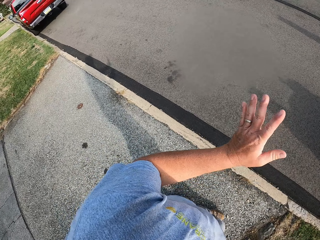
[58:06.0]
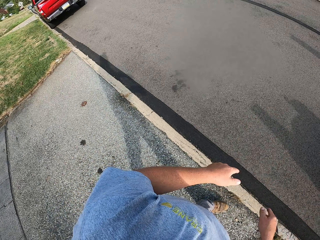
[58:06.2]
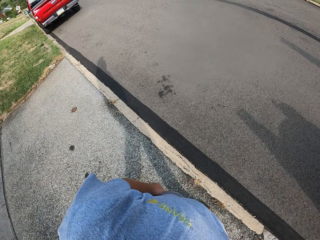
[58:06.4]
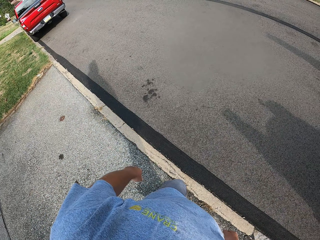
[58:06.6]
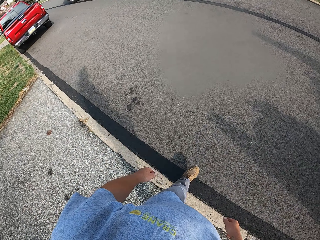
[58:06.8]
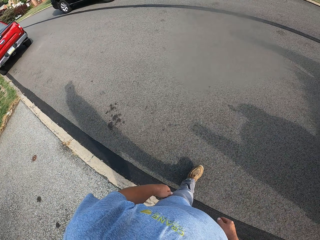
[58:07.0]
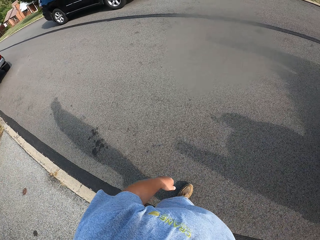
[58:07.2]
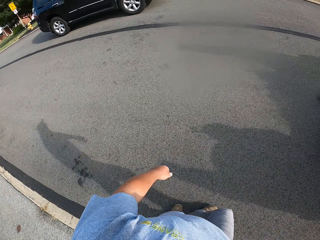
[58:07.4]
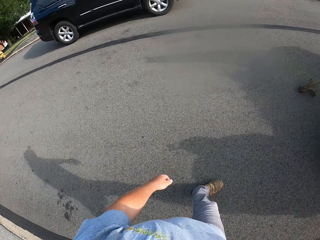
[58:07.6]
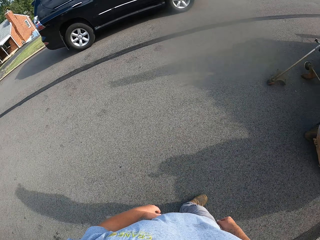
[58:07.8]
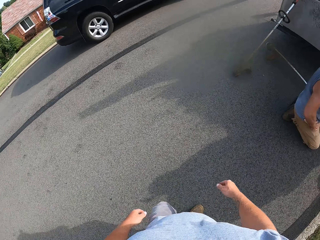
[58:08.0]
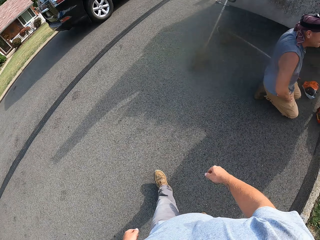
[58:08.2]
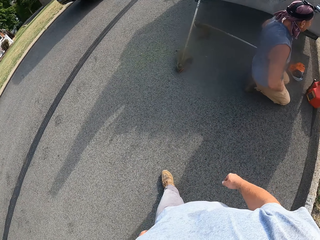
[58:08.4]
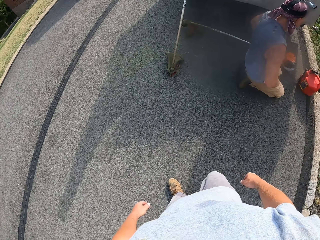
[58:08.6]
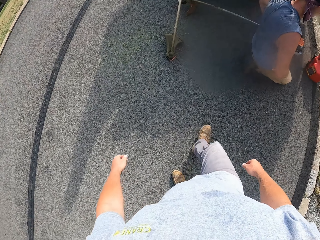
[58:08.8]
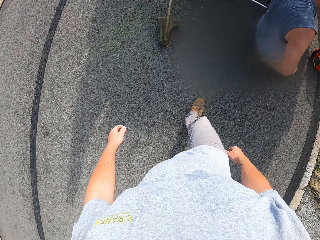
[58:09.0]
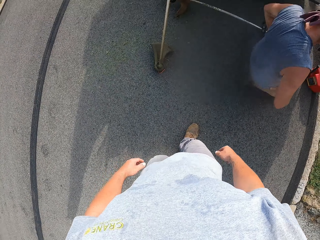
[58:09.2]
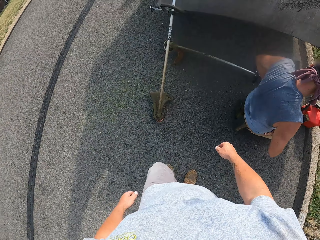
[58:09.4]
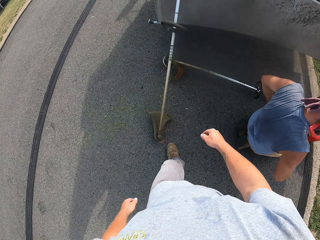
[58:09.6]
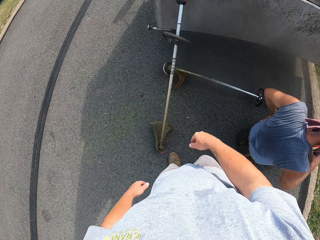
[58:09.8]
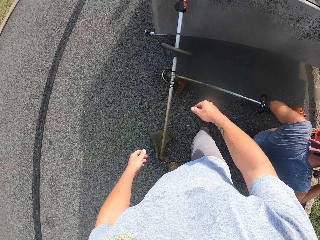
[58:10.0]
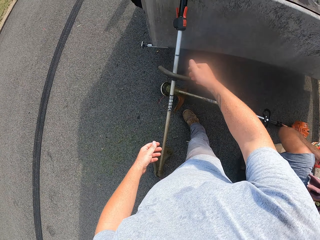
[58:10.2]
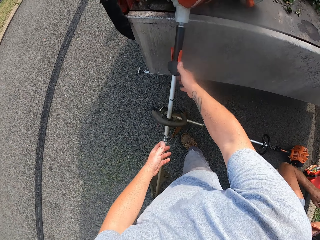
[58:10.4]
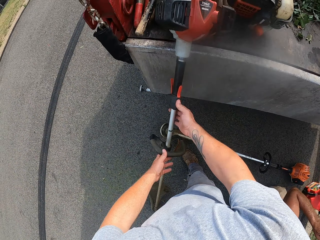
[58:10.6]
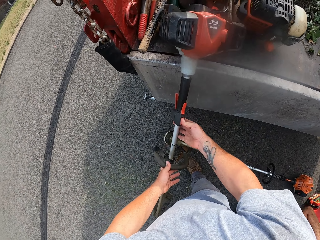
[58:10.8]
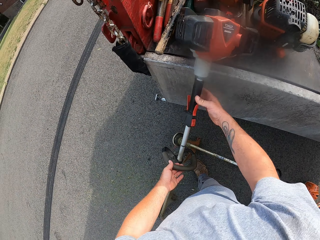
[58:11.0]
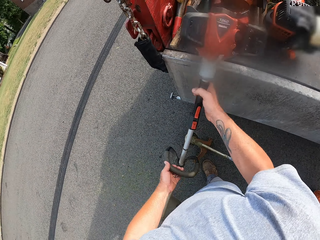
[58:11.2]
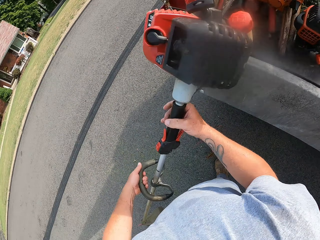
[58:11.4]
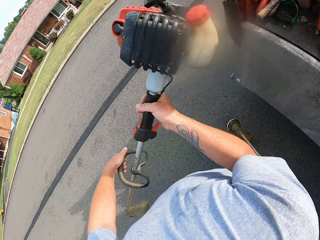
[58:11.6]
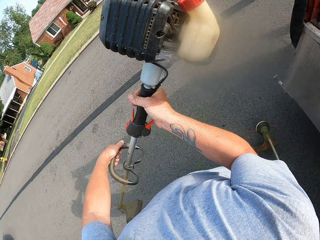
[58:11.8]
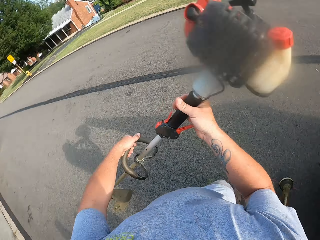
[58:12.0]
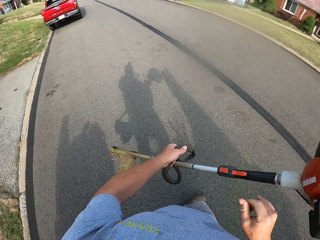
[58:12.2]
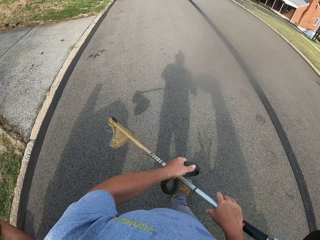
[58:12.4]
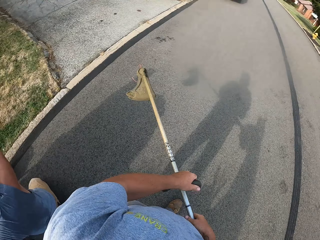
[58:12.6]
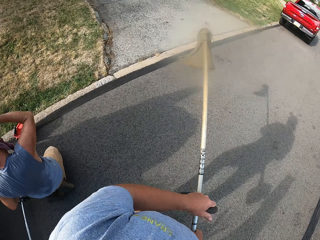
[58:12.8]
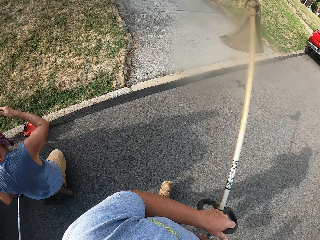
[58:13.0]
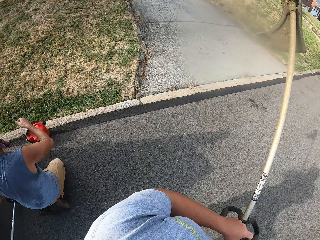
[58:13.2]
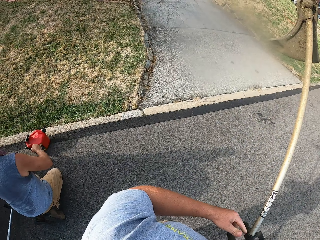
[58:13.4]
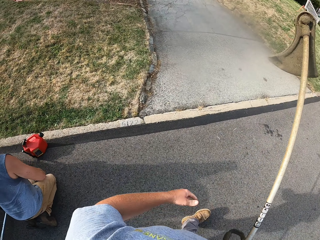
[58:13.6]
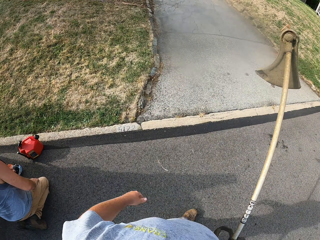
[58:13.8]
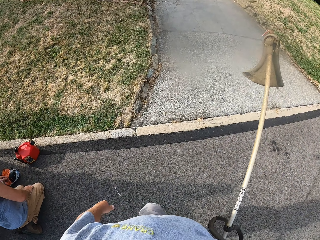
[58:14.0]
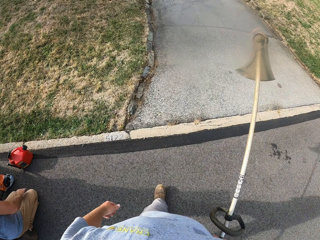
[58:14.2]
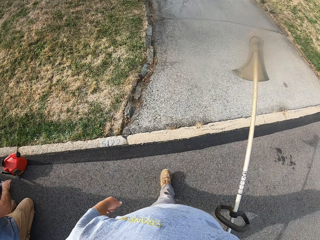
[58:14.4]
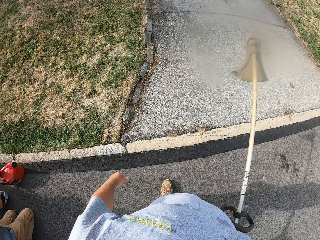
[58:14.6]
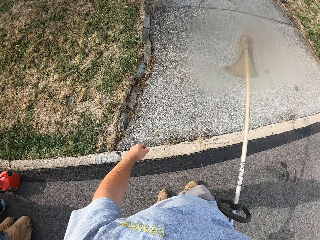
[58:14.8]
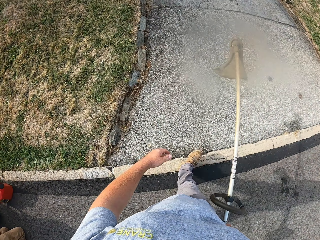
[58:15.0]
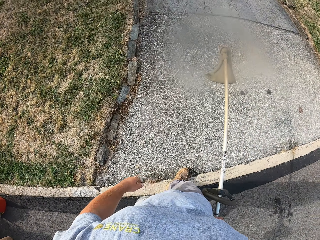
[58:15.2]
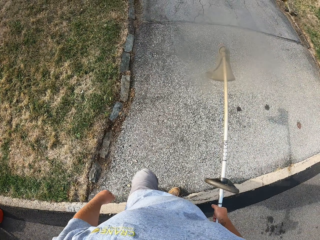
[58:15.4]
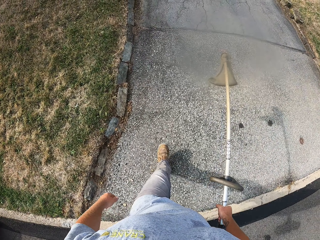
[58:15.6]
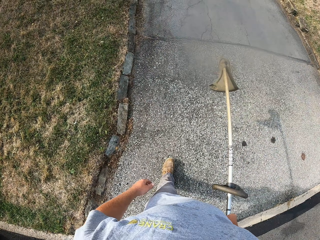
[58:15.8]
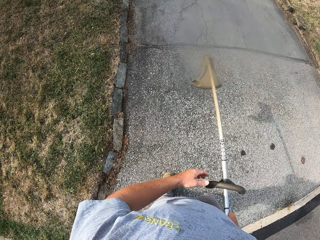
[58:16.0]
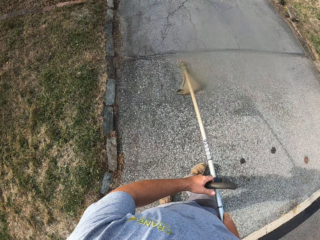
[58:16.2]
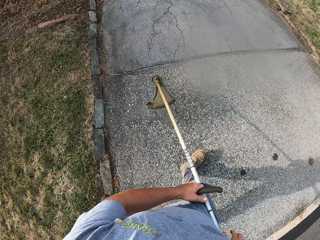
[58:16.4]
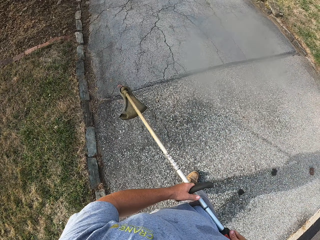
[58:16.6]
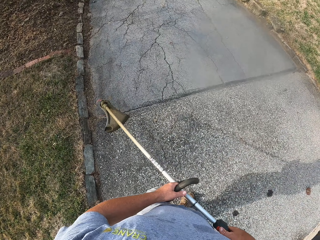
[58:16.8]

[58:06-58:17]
The camera wearer walks around the home driveway. They pick up a grass cutter. They walk around the driveway.

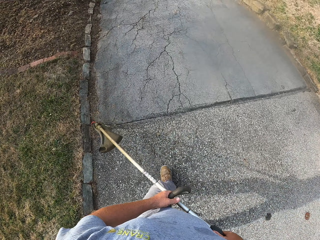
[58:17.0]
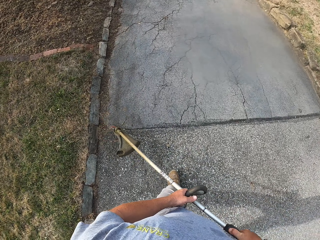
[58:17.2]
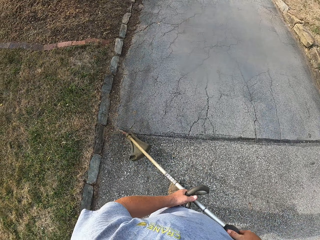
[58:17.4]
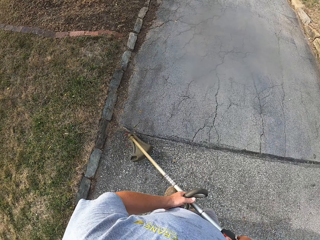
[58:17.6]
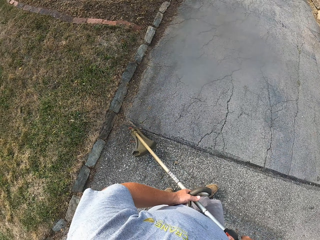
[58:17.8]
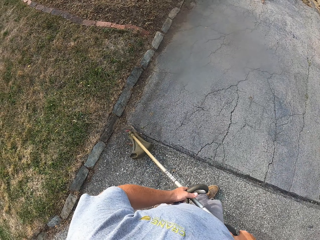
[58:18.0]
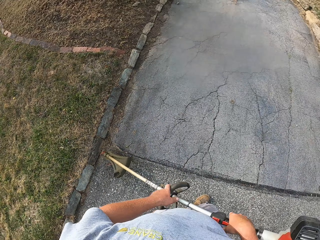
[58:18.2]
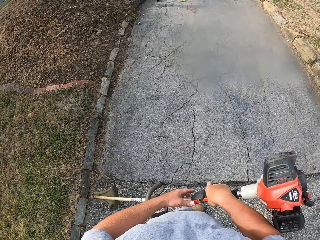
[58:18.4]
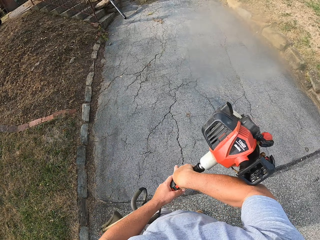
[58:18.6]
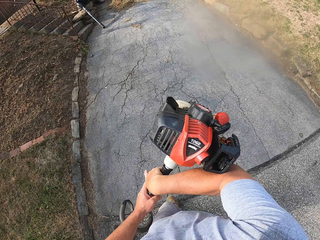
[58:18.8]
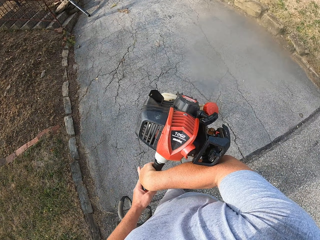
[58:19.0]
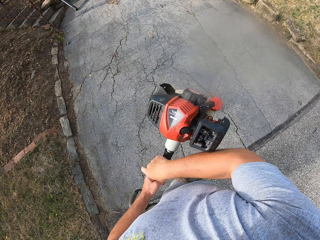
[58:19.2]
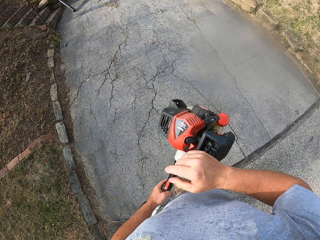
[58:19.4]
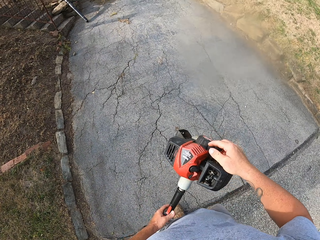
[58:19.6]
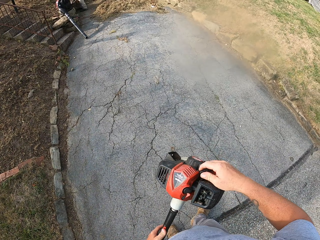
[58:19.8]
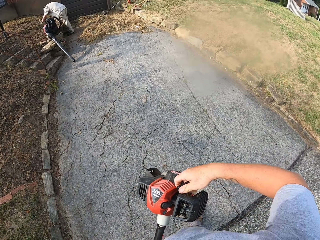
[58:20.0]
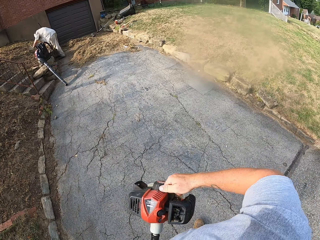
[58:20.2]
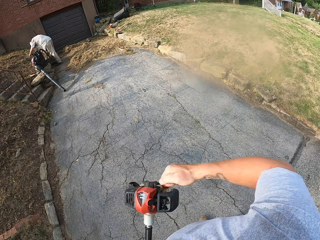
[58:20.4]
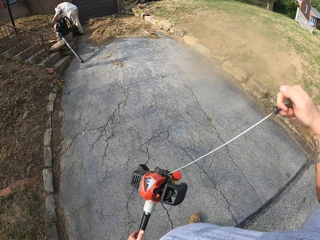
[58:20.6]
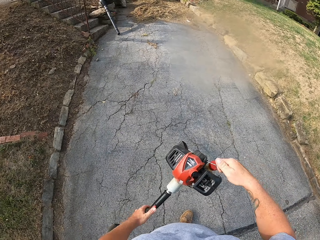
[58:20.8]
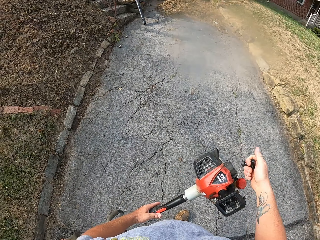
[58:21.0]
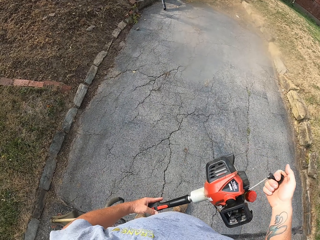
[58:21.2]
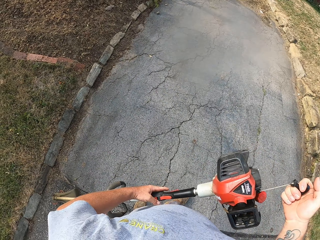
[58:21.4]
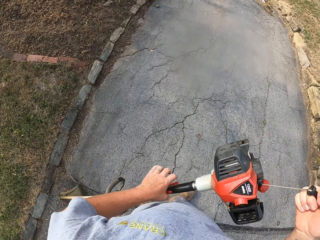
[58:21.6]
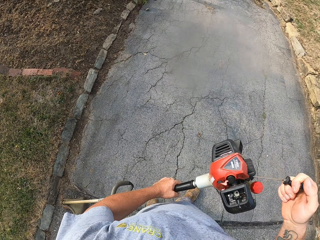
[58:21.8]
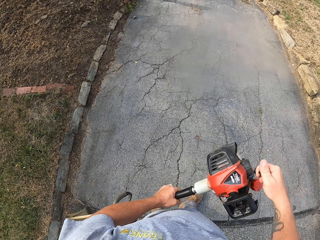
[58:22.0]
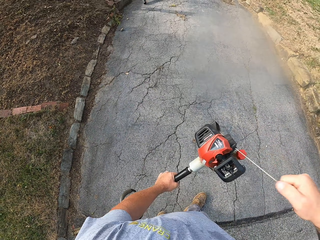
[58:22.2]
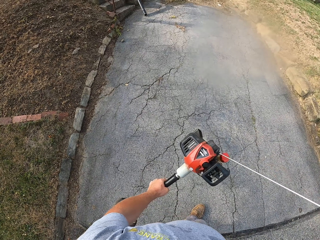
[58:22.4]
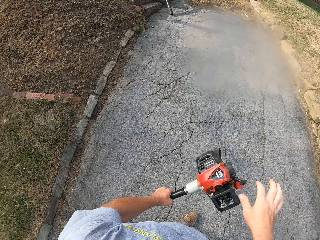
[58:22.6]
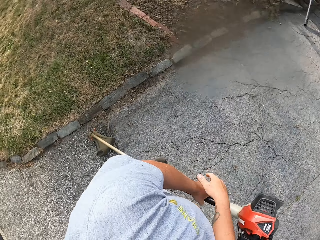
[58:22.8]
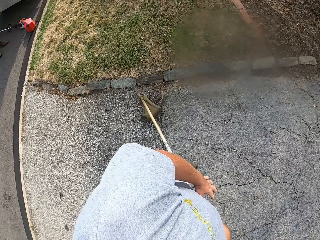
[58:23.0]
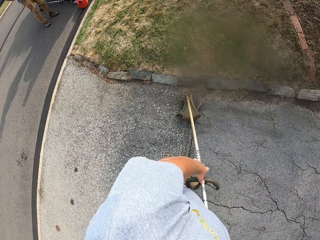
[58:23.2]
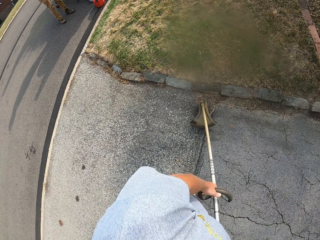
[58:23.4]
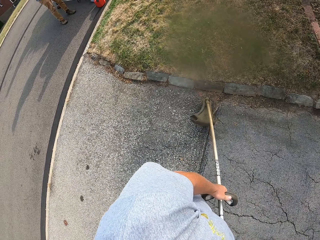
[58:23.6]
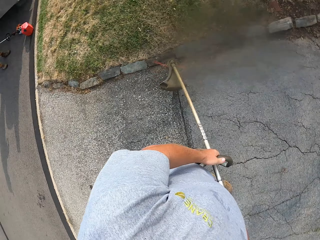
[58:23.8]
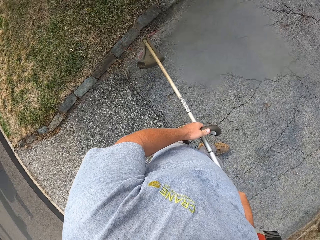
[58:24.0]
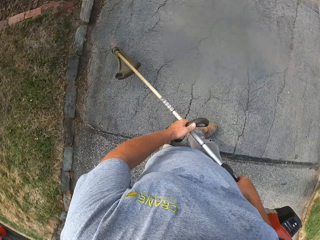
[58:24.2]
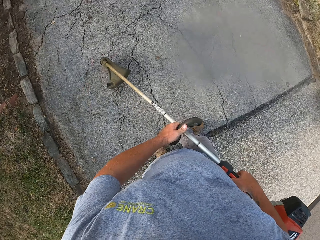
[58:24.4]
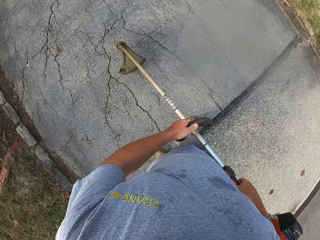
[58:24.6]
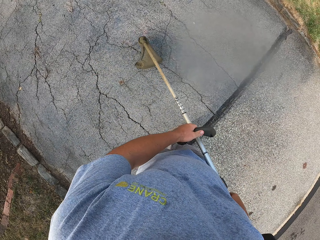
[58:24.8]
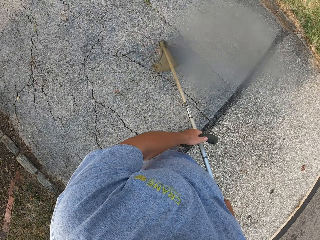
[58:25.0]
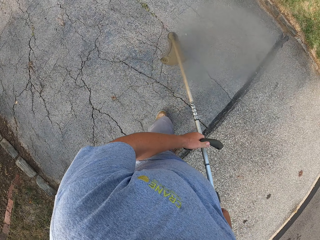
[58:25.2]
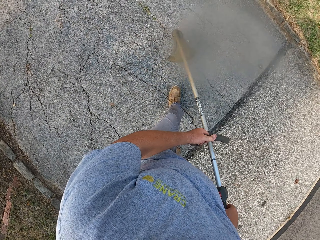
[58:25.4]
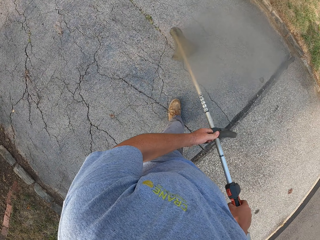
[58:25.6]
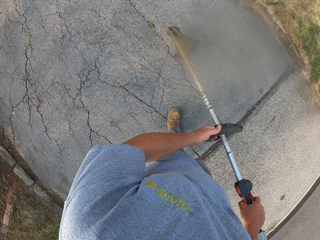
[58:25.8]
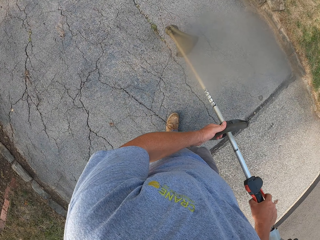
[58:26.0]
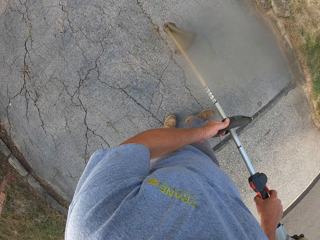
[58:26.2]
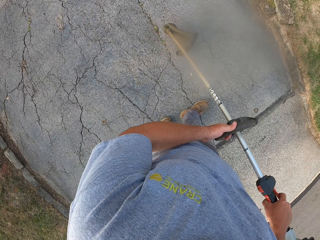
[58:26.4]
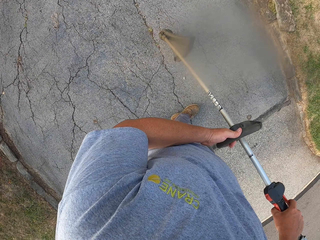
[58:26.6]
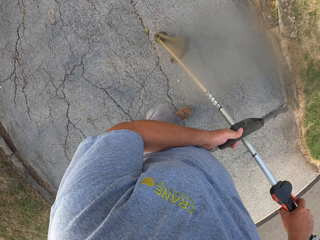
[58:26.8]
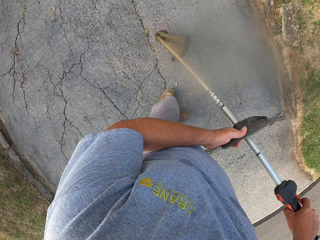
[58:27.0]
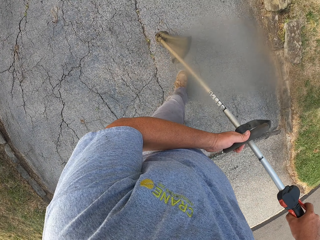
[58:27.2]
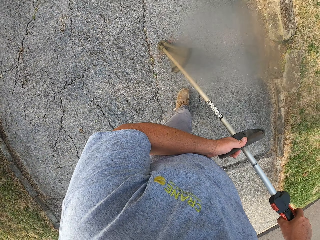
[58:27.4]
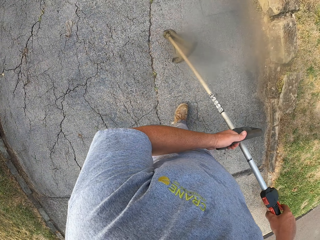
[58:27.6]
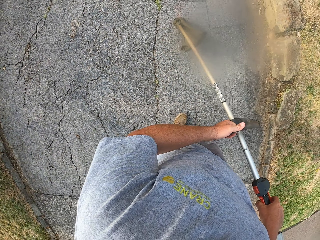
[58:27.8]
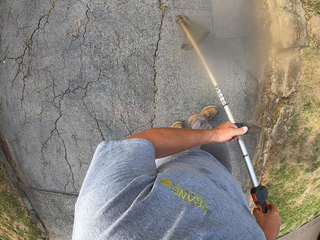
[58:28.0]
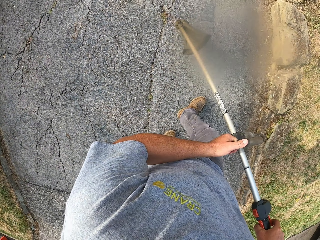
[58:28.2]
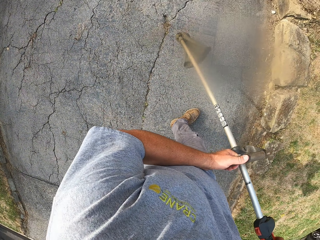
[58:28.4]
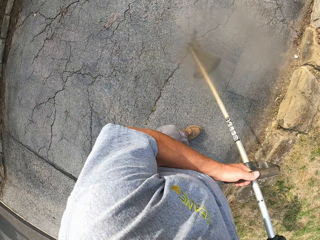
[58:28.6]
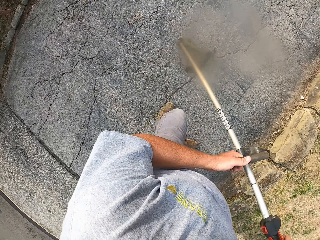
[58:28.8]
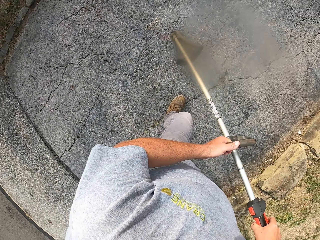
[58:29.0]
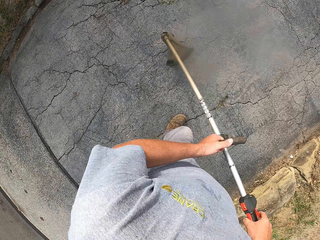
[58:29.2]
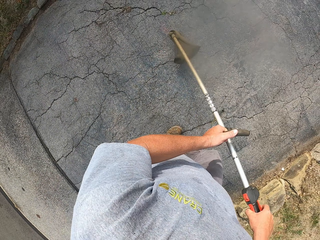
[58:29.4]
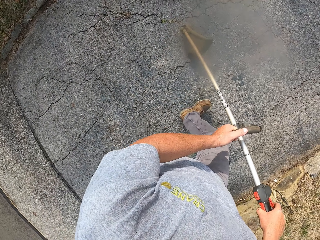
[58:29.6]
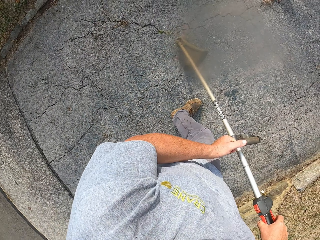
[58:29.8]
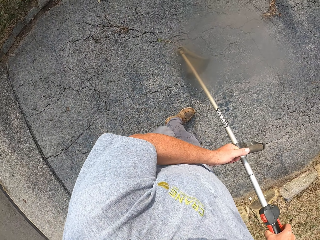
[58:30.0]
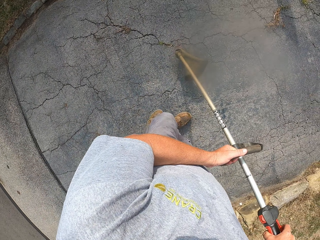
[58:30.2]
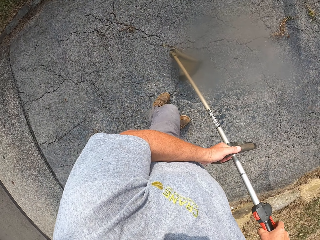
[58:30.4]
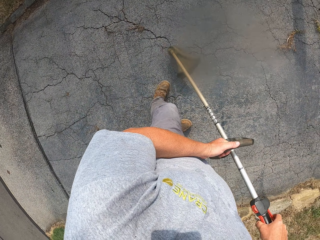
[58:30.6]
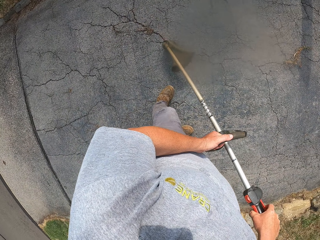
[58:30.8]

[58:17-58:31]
The camera wearer turns on the grass cutter with the right hand. They turn around the home driveway. They walk around the home driveway. They blow the dried leaves.
